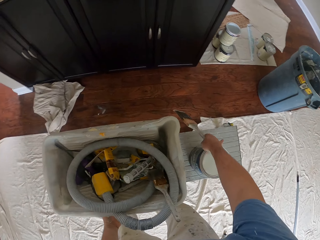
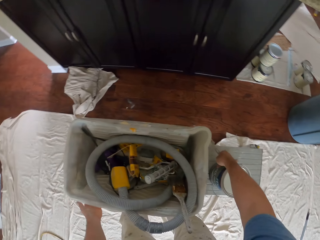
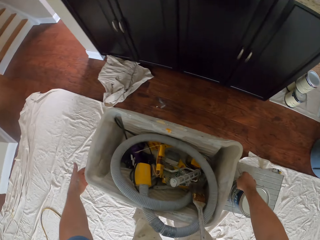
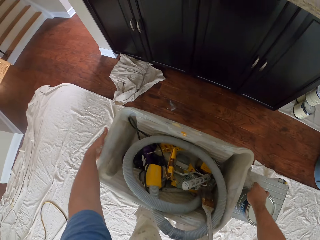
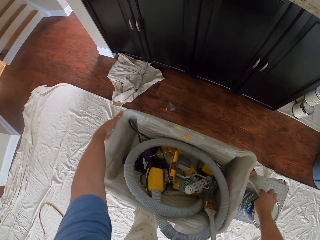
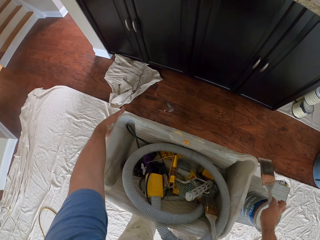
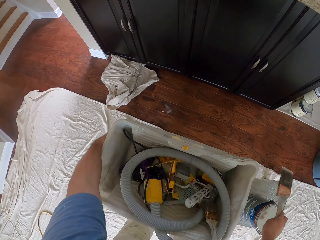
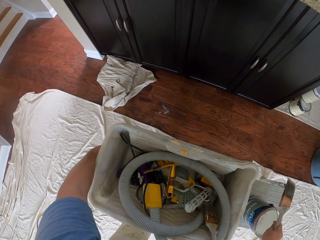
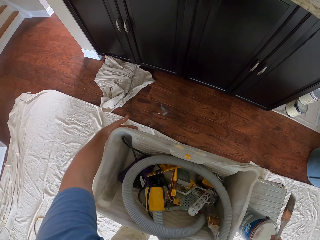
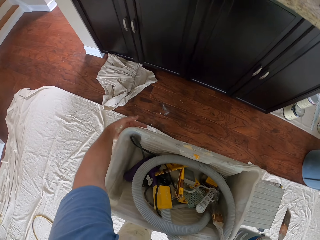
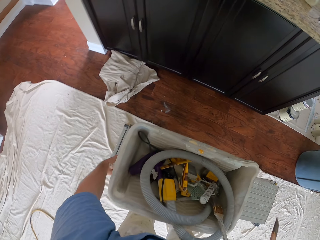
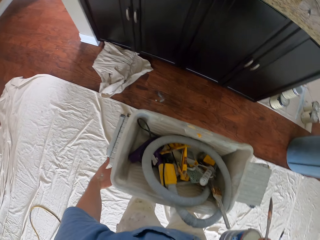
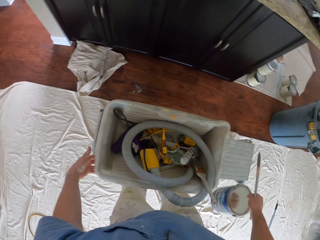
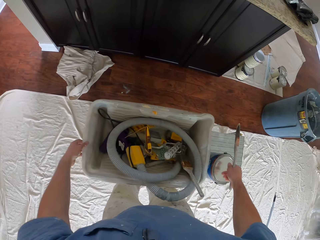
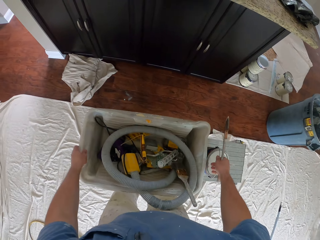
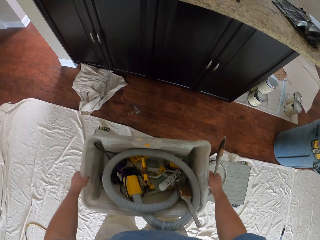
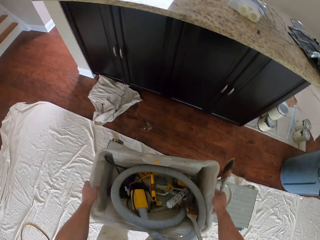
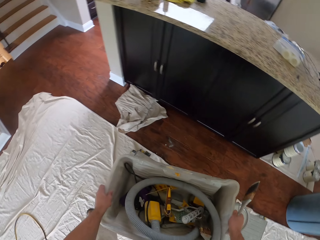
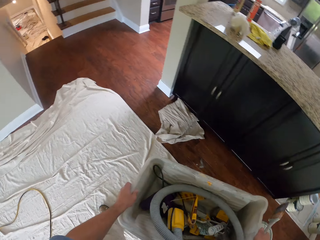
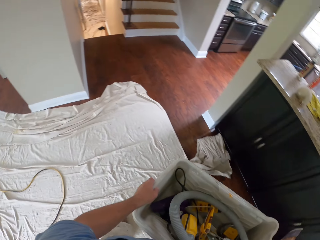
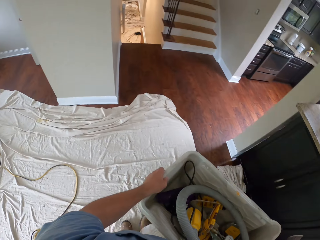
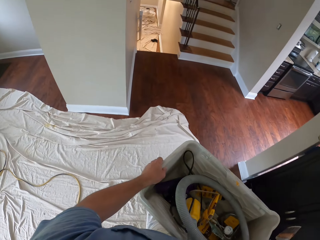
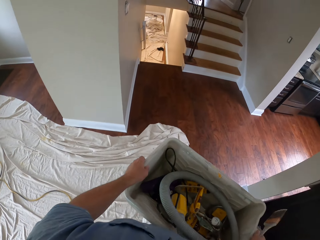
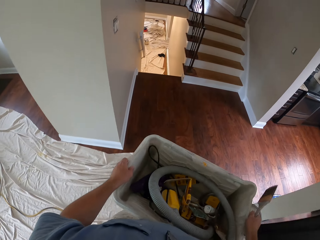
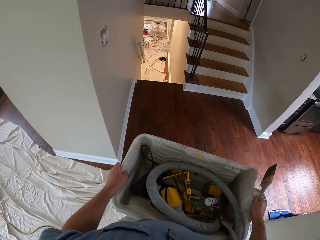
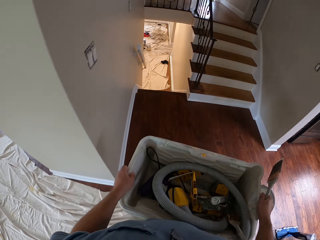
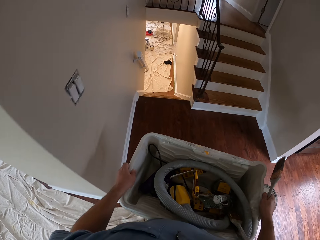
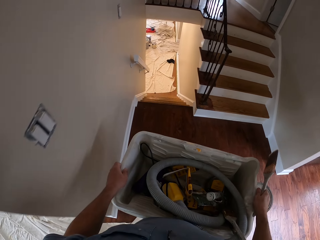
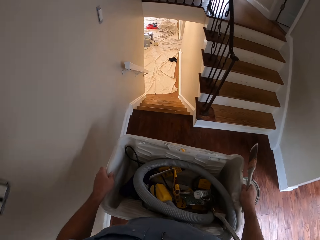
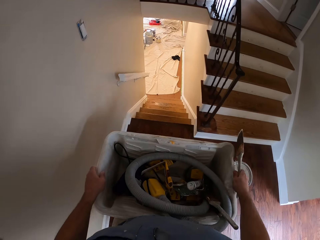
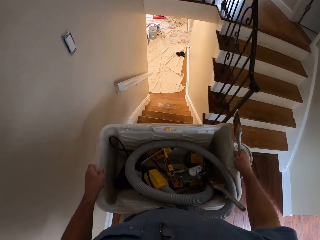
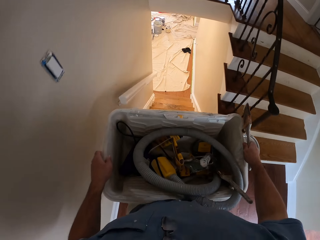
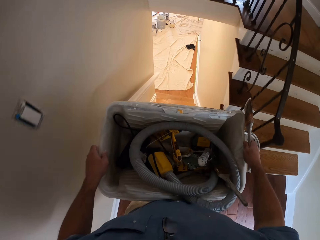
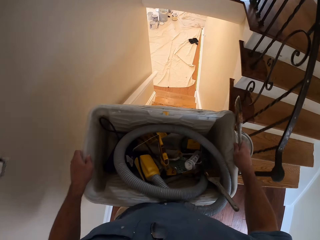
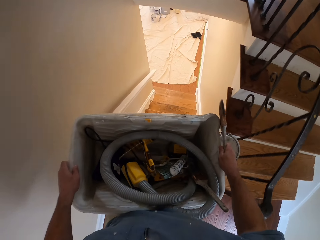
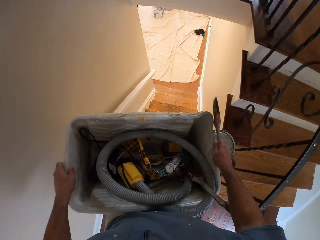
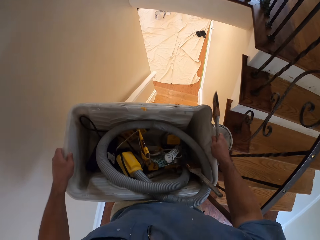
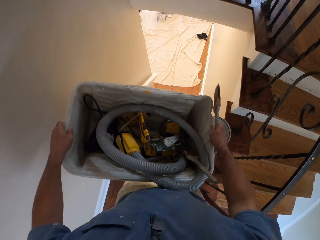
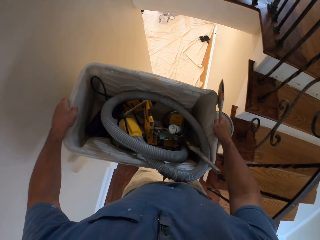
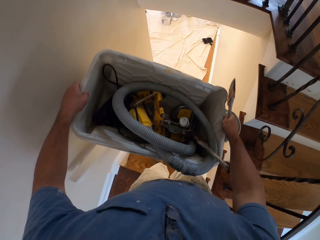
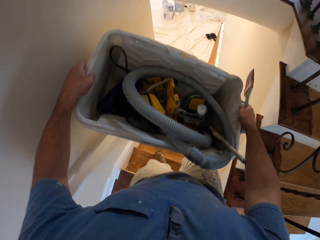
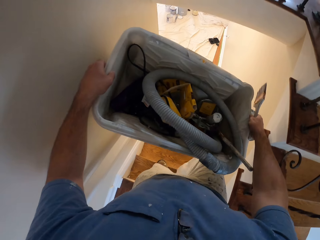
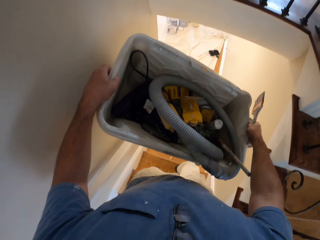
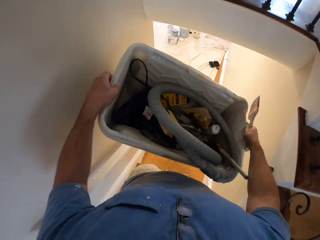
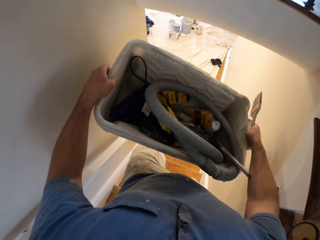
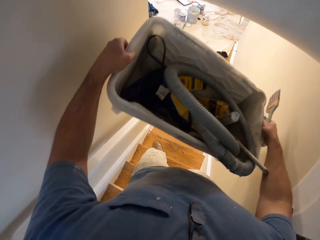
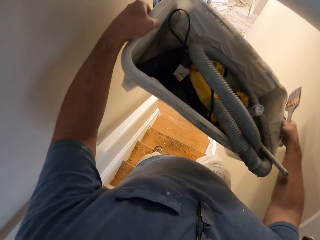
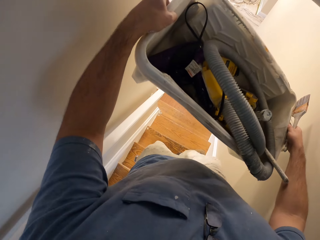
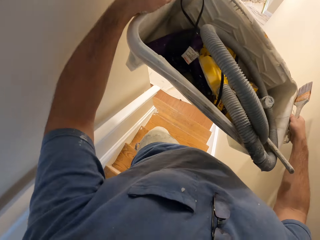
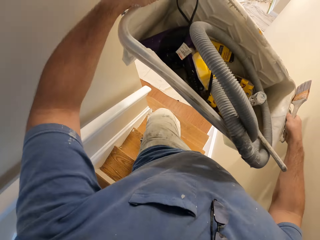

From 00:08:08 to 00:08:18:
The camera wearer picks up his toolbox. He carries the paint can on the bench. He rubs the bucket on the bench with his hand. He carries the bucket on the bench. He walks down the stairs, towards the paint cans. He walks out of the room into another room.

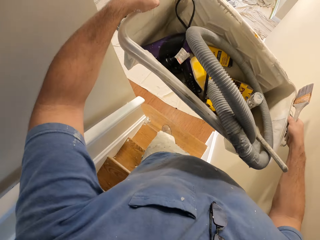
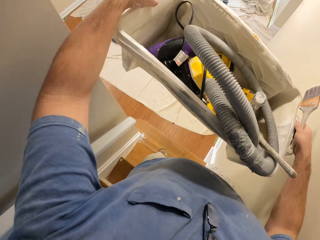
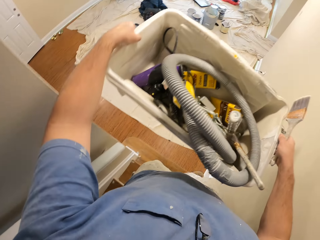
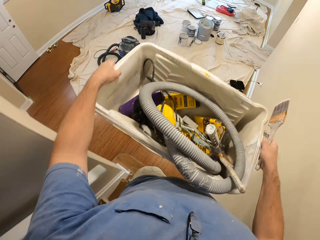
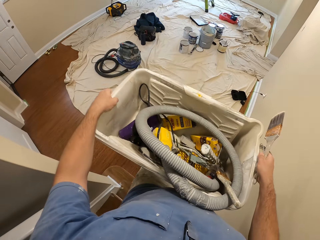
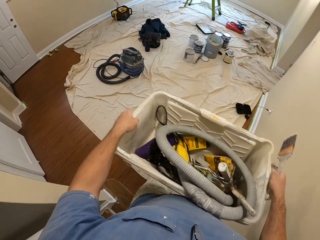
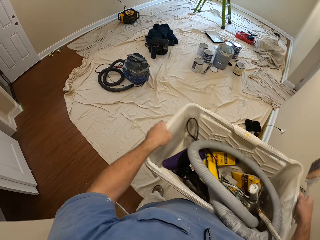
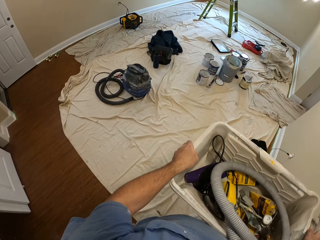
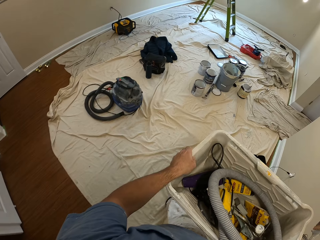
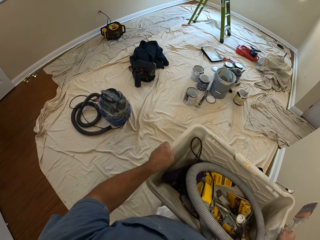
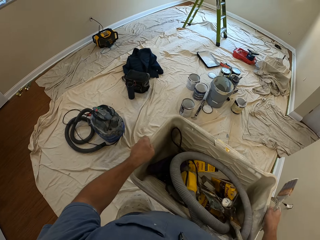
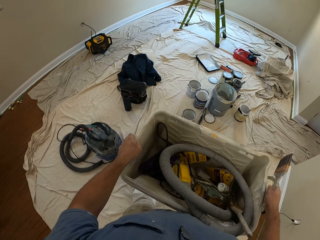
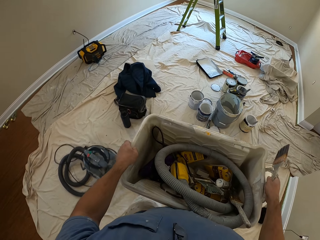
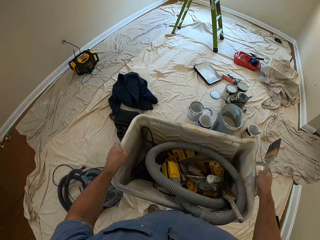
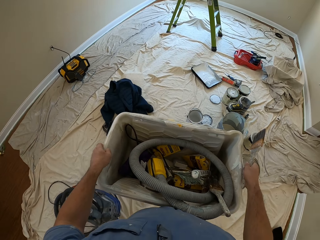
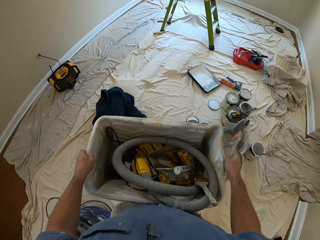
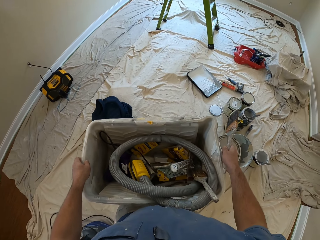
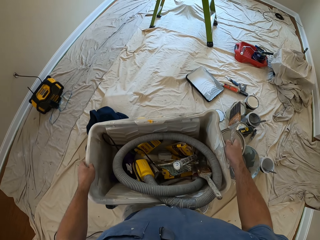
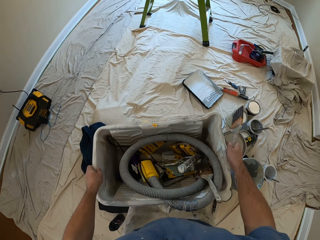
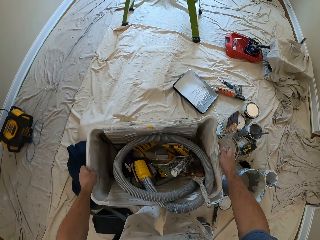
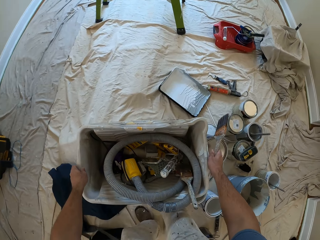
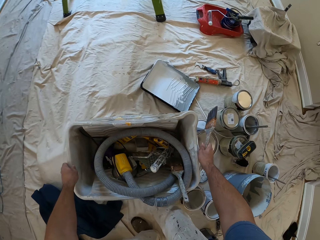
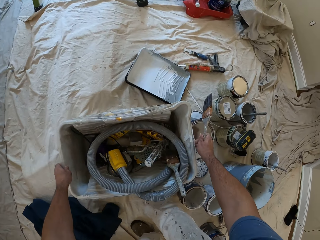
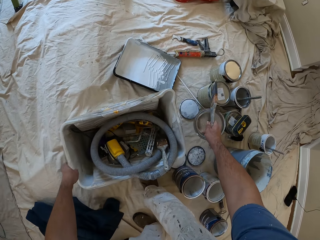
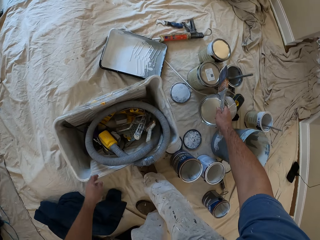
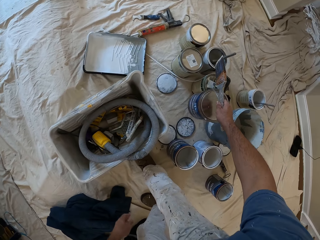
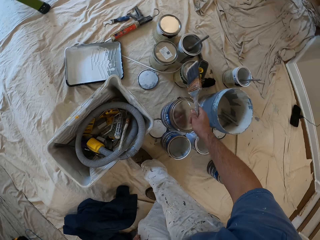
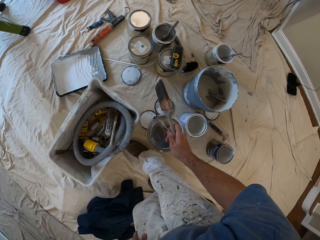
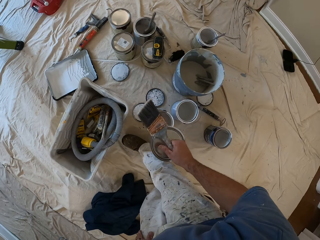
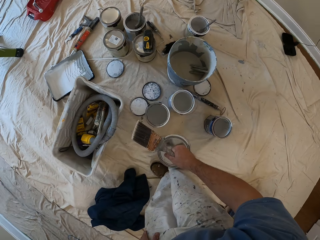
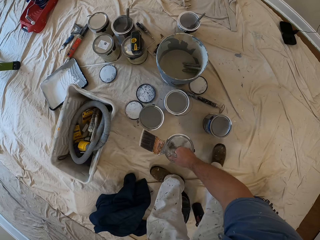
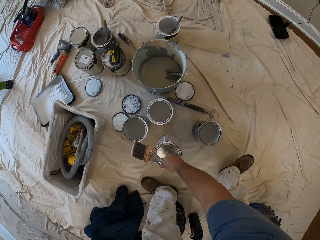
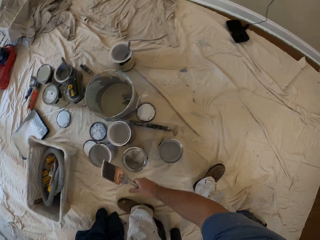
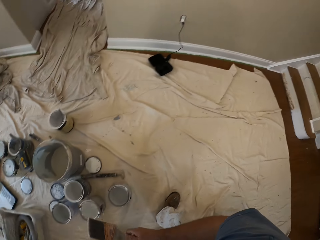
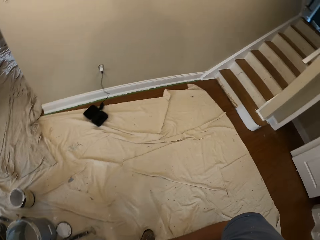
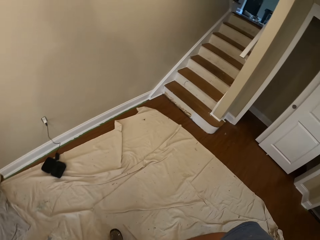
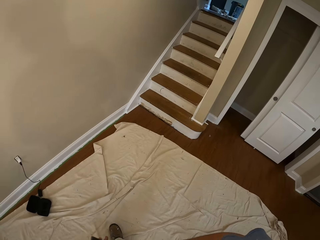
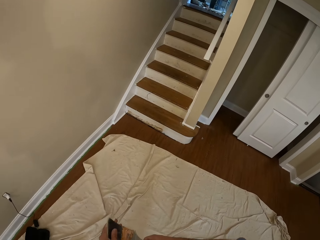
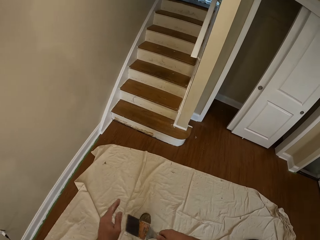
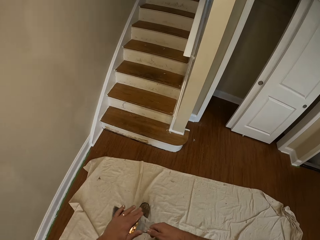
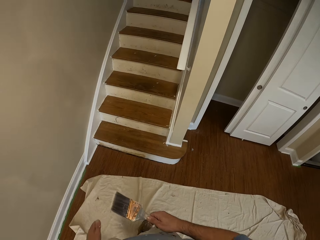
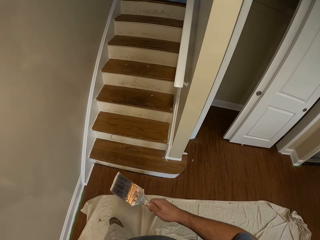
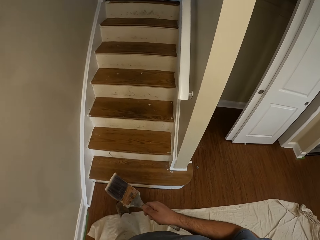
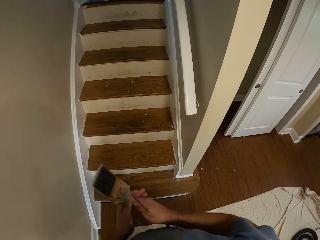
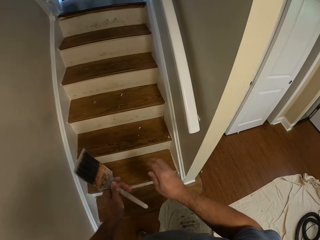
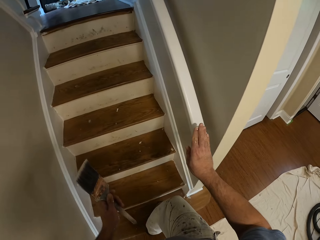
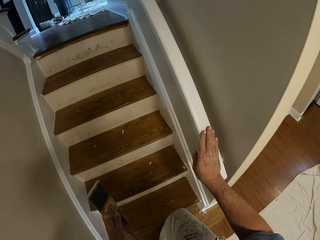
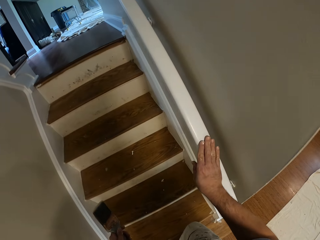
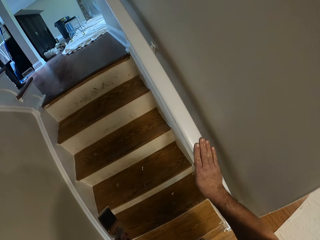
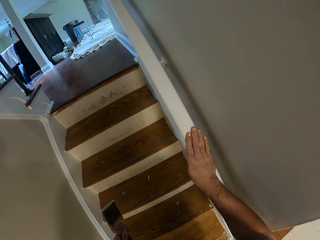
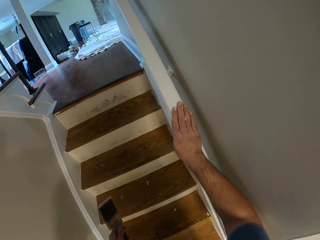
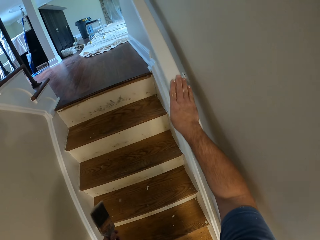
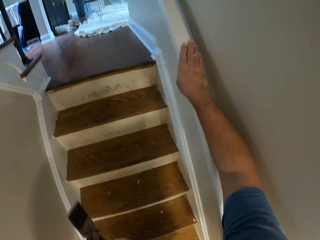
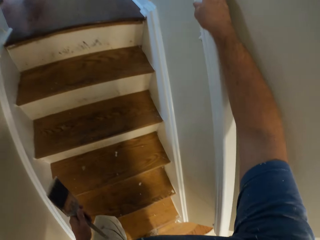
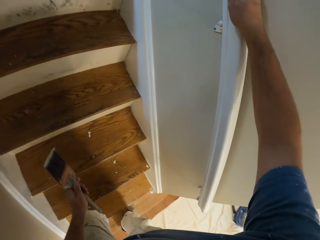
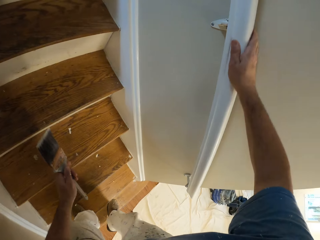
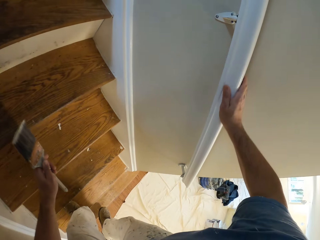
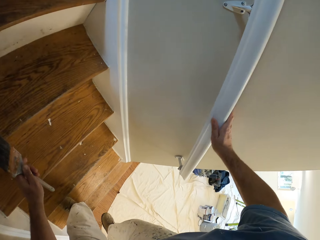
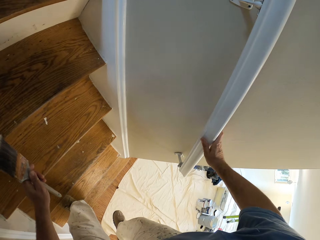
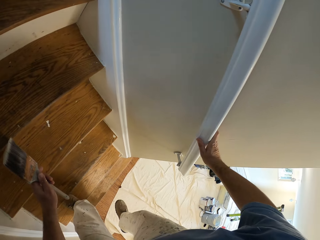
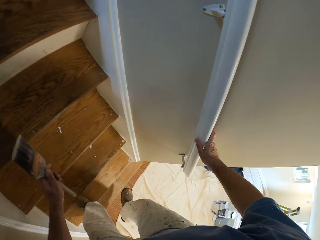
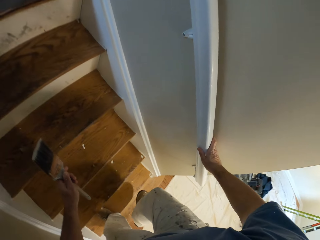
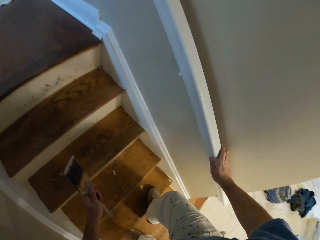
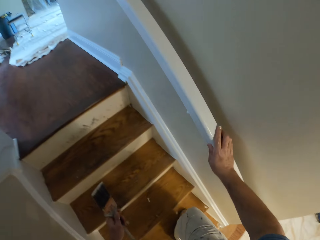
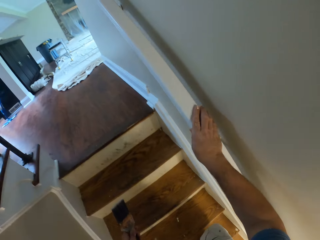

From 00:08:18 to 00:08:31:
The camera wearer places his toolbox on the floor. He drops the bucket on the floor close to the paint cans. He drops the paint can on the floor close to the paint cans. He walks up the stairs. He rubs his hand over the stairs support.
